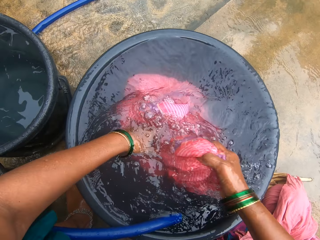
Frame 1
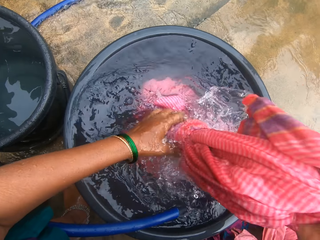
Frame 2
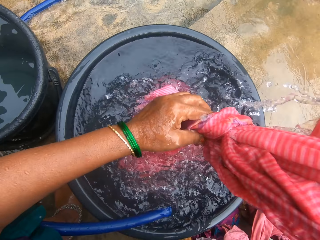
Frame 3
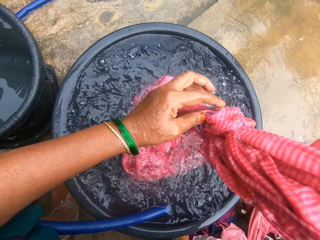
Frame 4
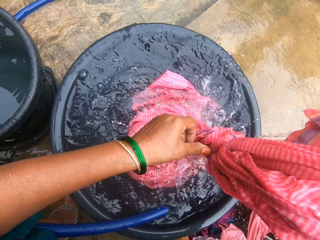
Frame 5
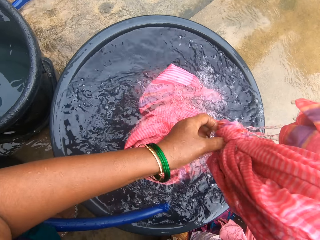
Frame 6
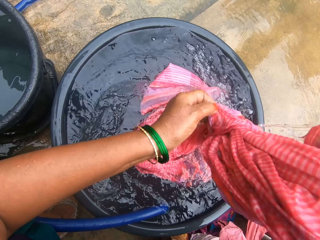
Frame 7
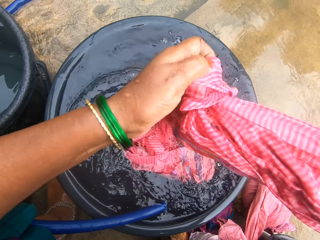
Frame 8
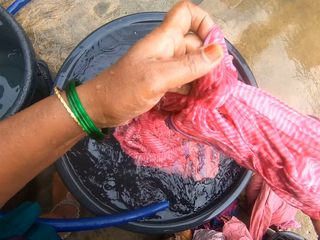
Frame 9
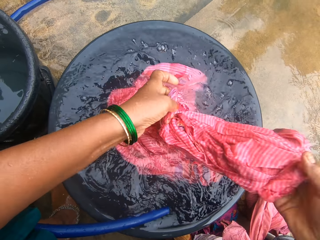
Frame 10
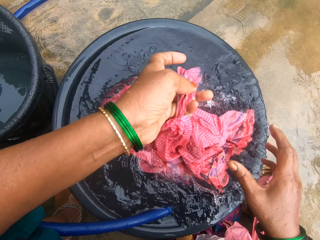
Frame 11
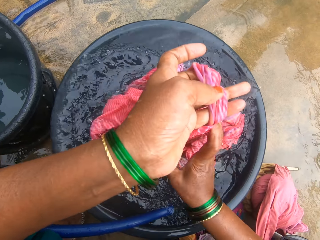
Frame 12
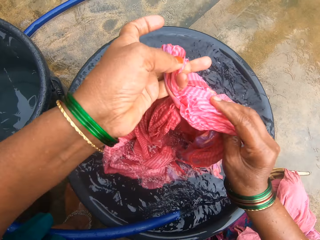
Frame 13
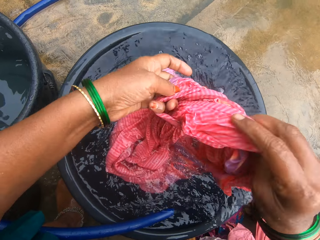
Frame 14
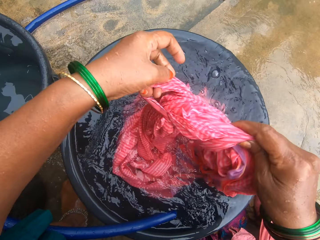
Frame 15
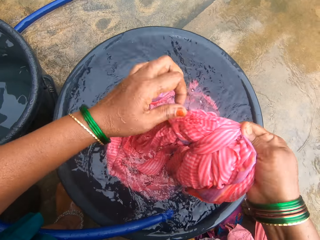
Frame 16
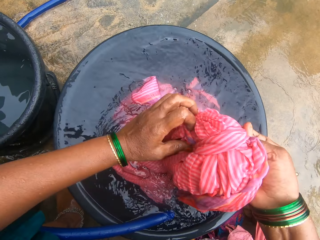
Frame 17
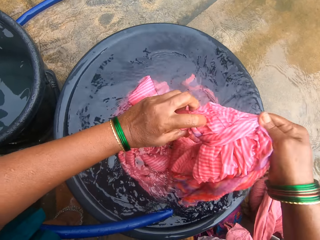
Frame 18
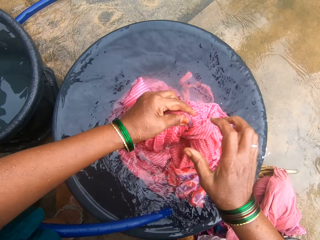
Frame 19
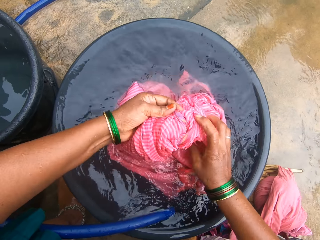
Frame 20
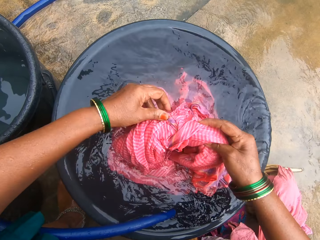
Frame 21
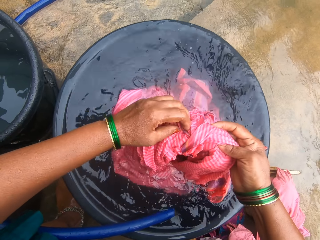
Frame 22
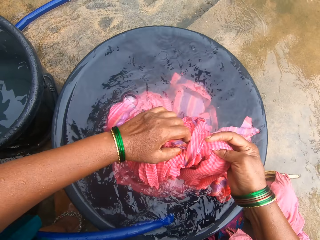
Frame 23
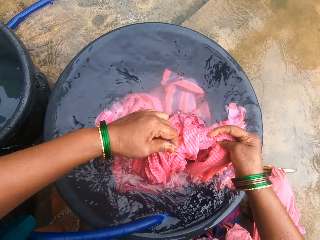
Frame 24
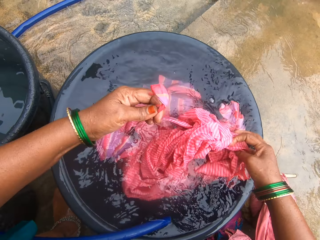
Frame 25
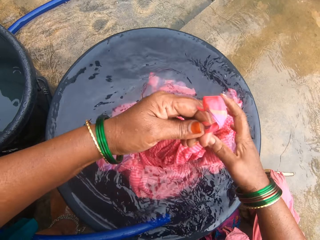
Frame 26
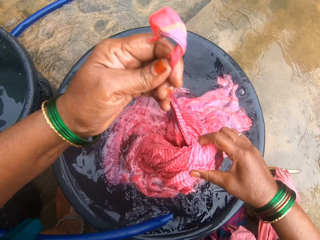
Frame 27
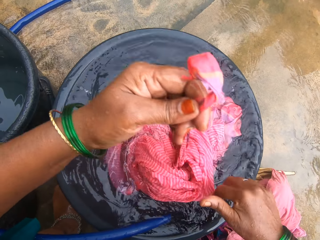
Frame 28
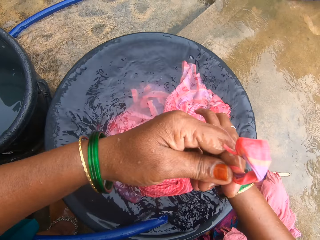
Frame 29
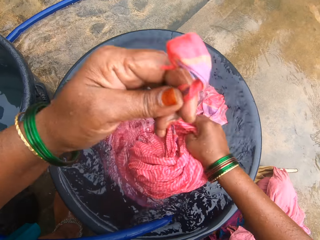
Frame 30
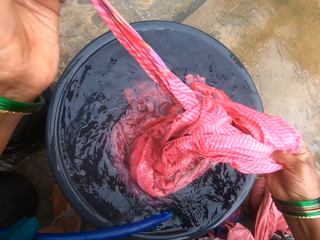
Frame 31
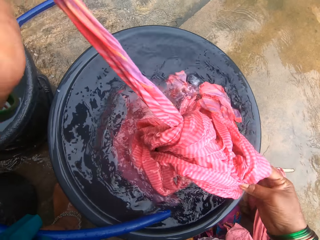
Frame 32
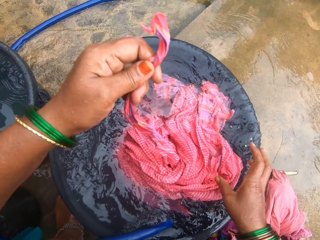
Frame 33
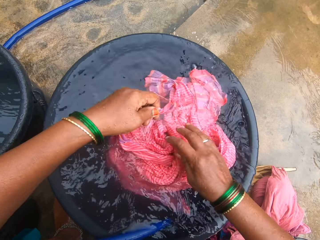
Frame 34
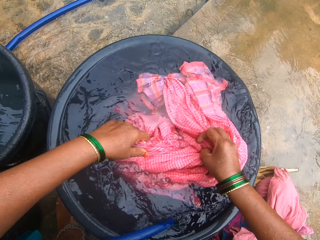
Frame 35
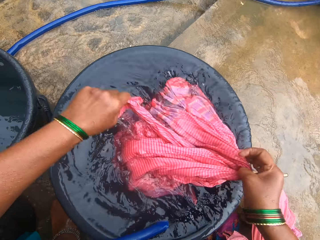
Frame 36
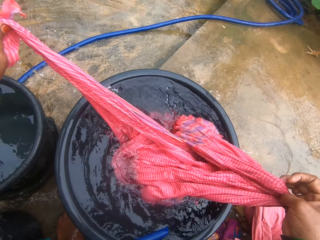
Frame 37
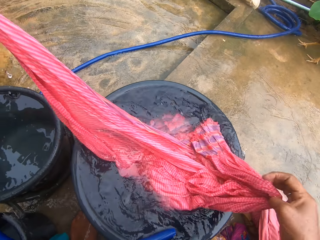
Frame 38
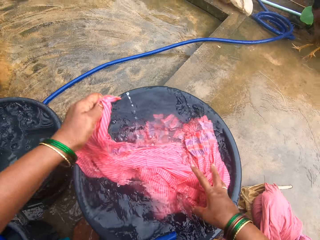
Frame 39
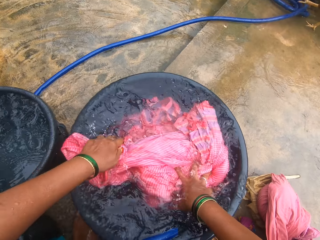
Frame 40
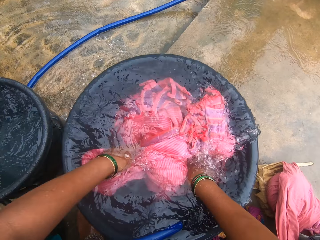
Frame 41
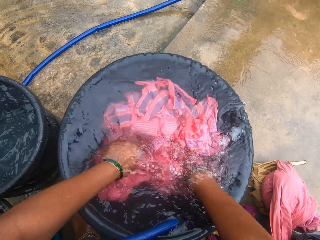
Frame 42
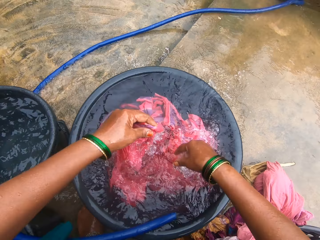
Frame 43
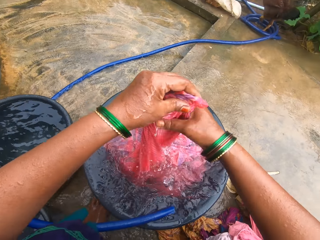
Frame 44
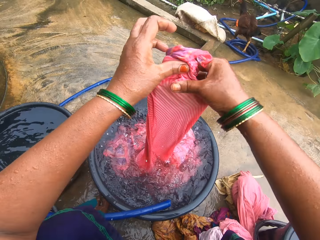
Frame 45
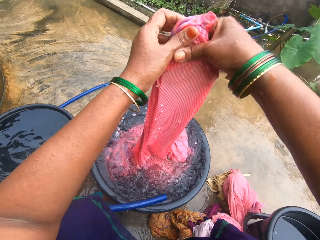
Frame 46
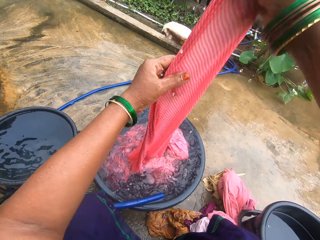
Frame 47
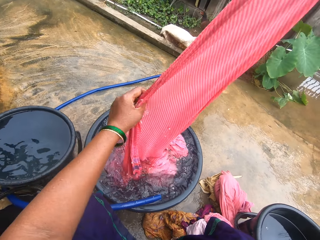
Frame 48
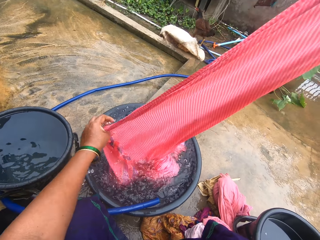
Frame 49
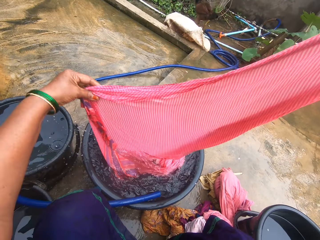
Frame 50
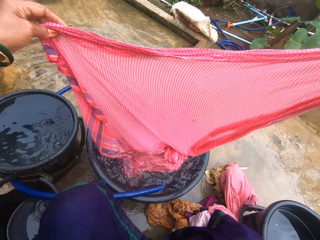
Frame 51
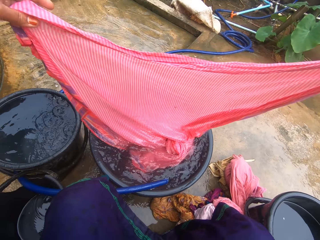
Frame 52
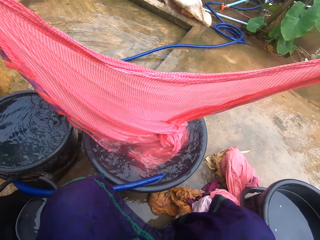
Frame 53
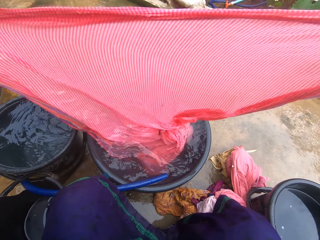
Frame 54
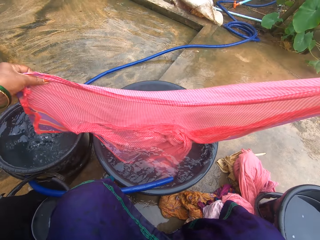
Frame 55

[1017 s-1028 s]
The camera wearer unties the cloth. They wash the cloth.

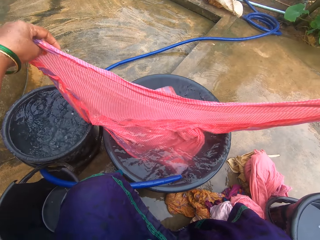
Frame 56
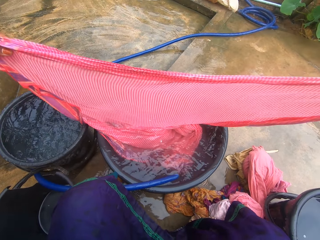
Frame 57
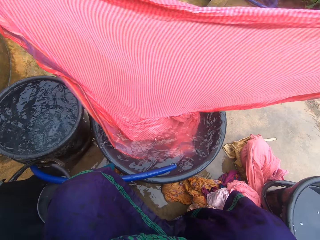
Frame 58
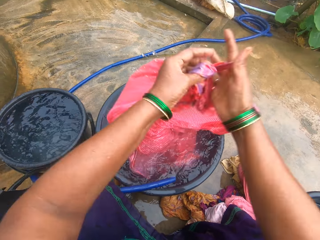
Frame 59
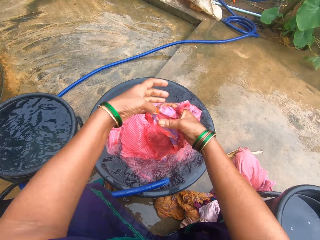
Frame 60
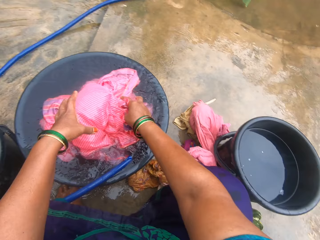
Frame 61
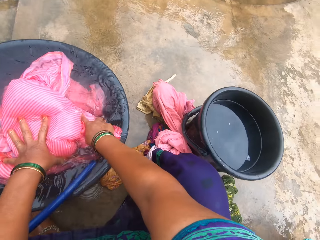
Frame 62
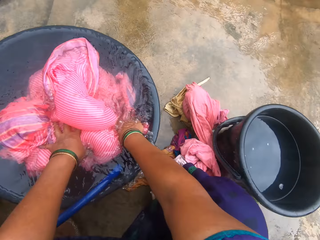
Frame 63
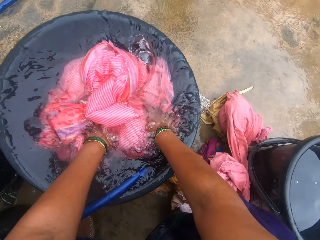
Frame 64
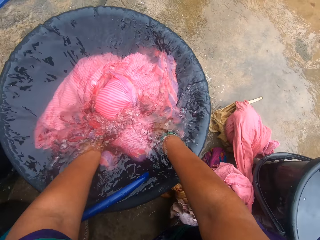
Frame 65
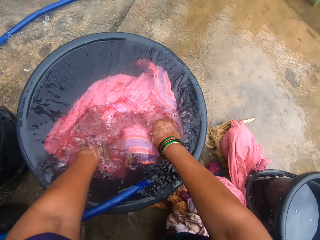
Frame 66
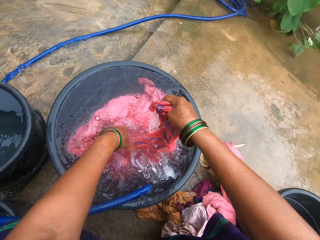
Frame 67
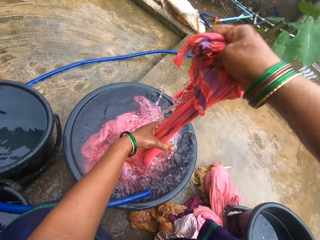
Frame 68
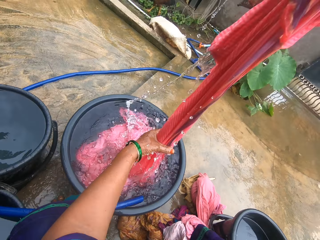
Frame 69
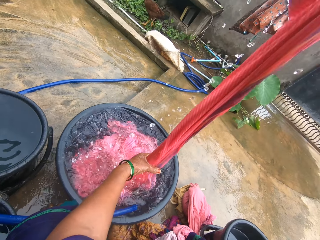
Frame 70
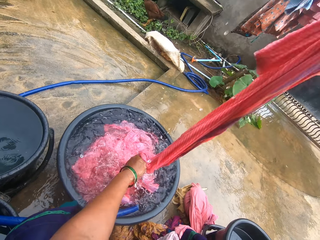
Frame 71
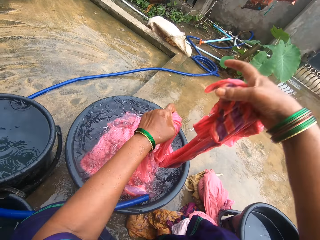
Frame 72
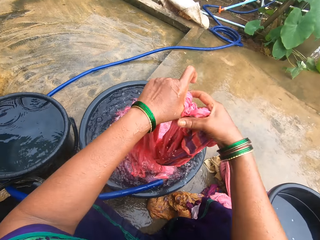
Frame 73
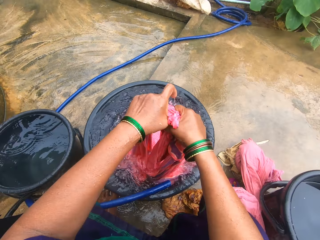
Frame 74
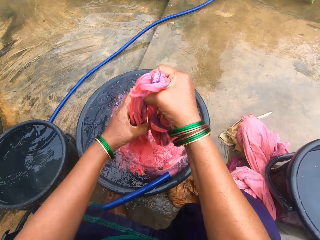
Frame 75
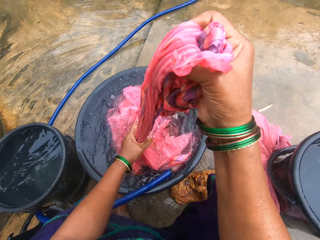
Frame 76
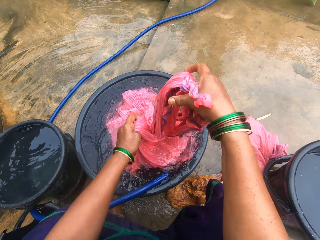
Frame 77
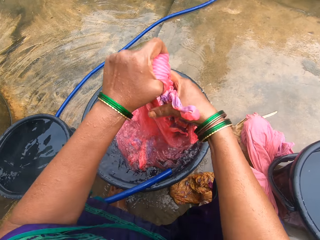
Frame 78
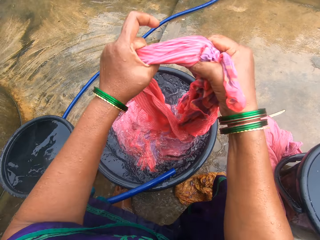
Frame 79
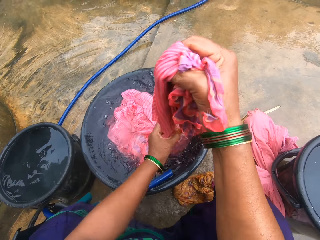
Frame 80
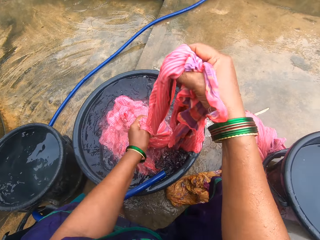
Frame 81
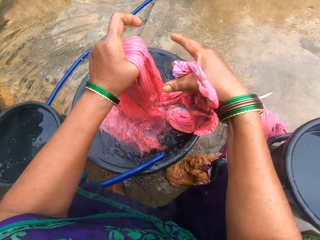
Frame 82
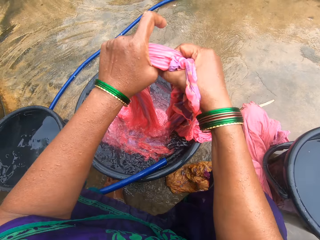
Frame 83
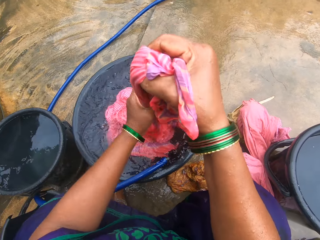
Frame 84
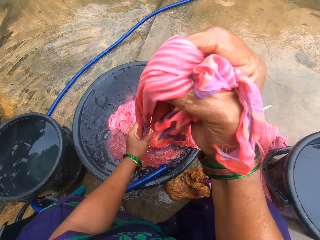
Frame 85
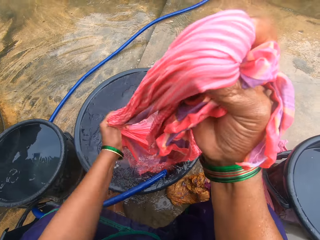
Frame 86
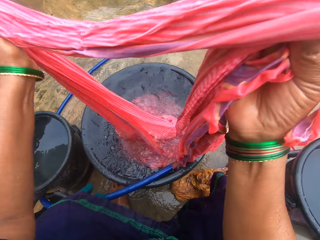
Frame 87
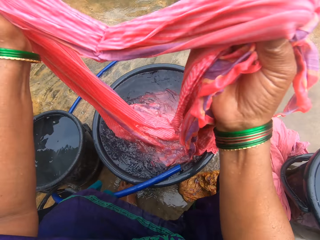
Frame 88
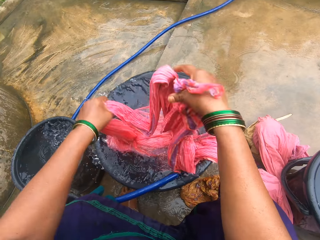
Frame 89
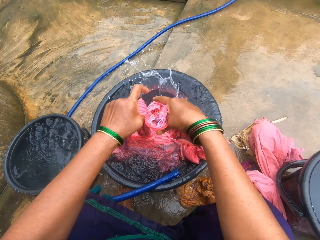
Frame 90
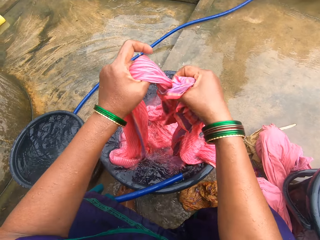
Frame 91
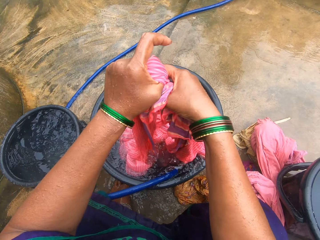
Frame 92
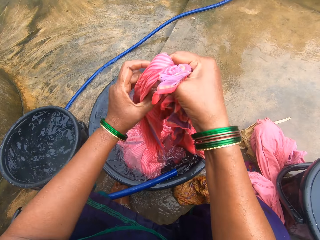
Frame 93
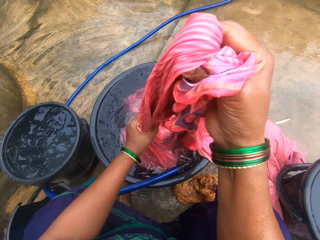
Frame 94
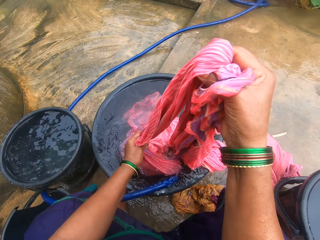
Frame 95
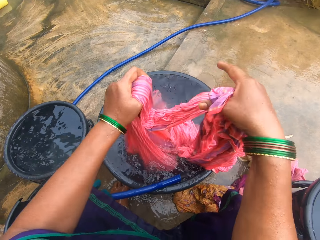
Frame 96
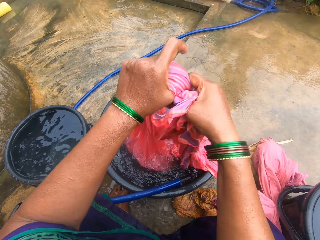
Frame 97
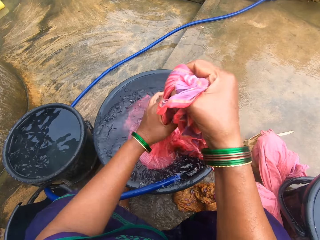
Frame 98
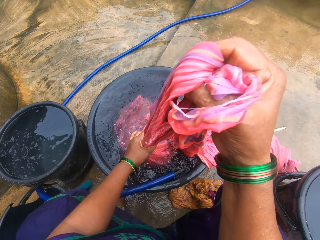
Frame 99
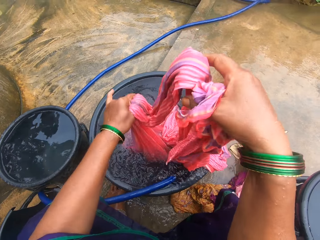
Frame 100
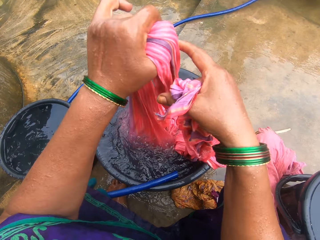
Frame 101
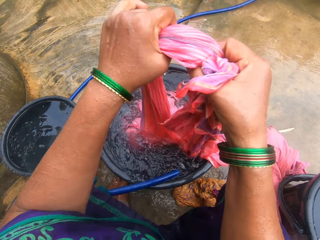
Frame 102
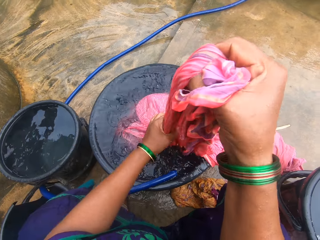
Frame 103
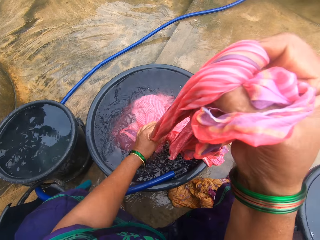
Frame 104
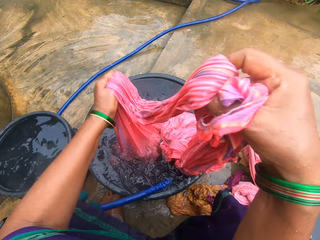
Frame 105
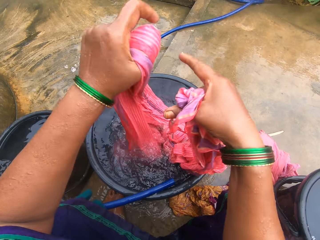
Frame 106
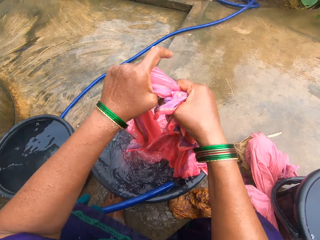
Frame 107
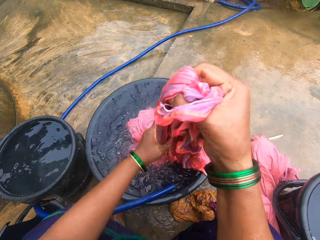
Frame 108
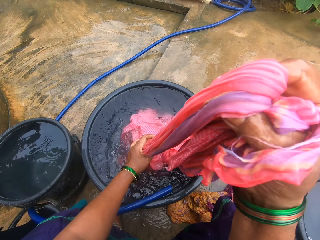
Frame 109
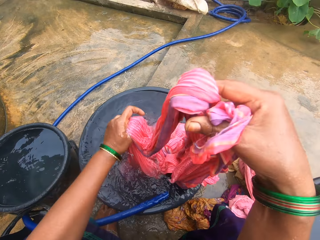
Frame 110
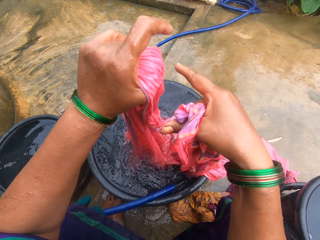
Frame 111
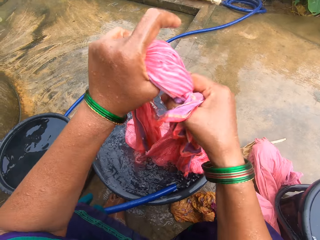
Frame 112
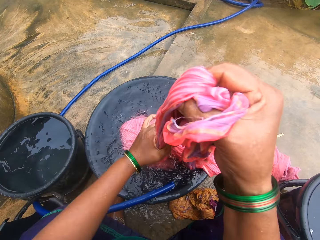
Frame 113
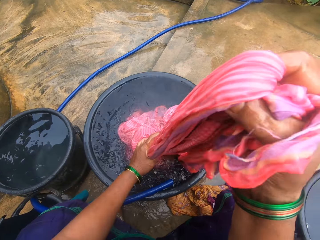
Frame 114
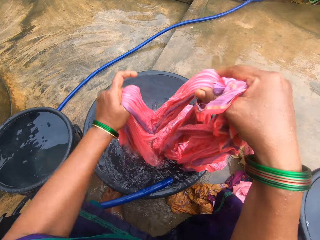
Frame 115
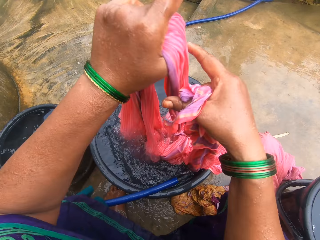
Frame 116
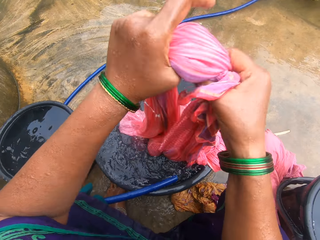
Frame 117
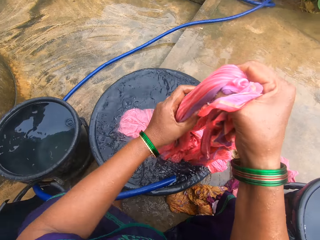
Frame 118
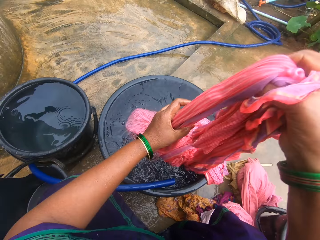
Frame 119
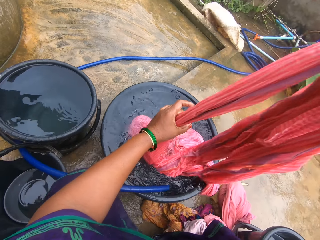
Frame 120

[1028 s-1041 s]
The camera wearer dips the cloth into the water. They fold the pink cloth.
